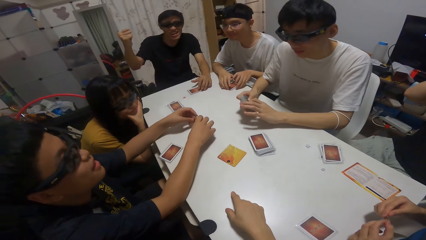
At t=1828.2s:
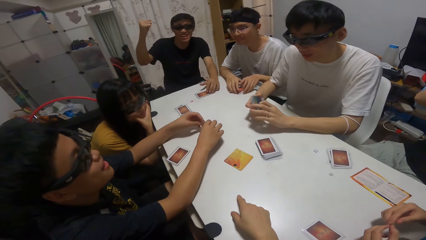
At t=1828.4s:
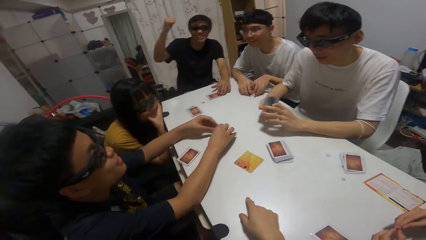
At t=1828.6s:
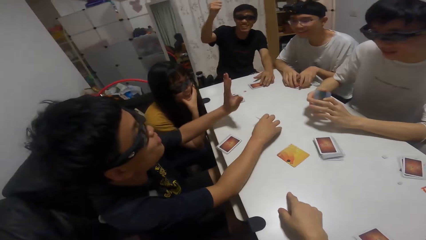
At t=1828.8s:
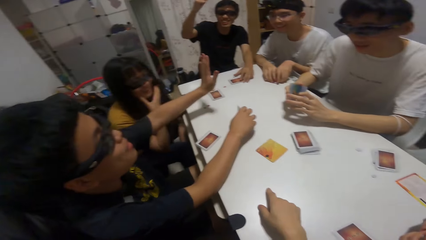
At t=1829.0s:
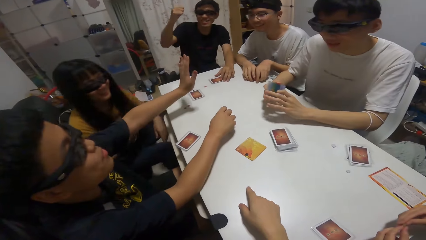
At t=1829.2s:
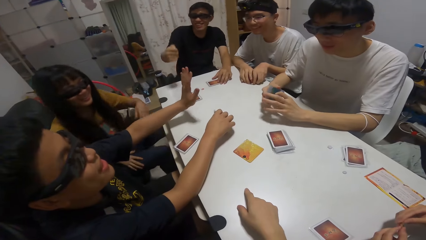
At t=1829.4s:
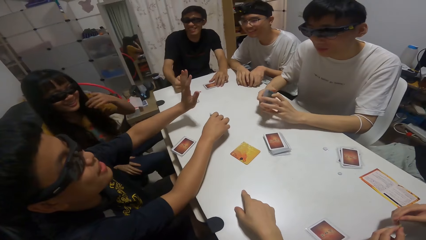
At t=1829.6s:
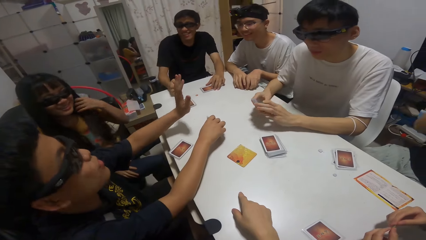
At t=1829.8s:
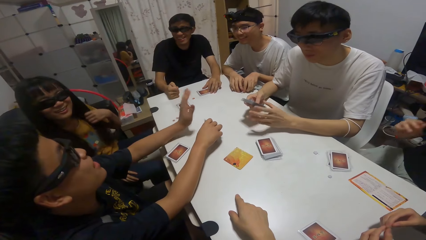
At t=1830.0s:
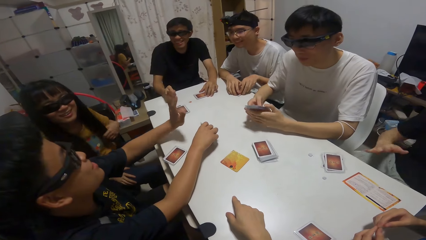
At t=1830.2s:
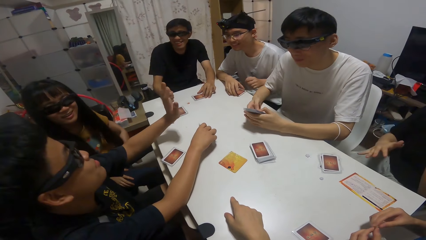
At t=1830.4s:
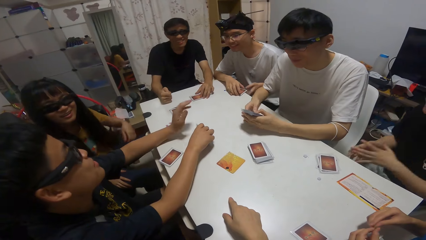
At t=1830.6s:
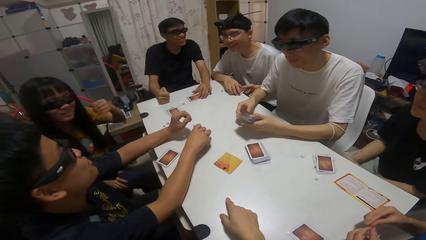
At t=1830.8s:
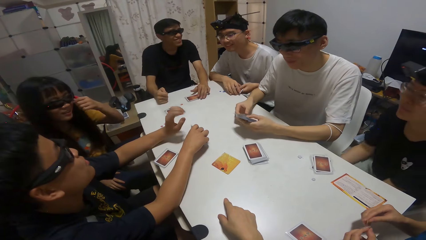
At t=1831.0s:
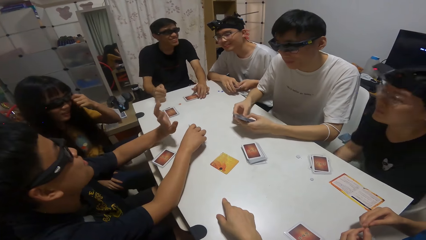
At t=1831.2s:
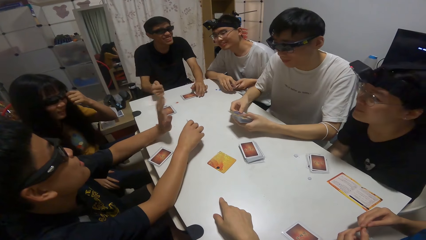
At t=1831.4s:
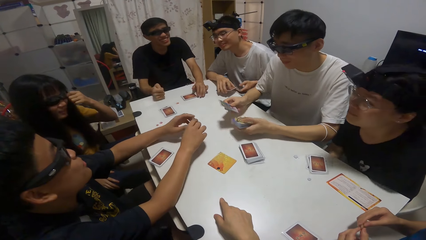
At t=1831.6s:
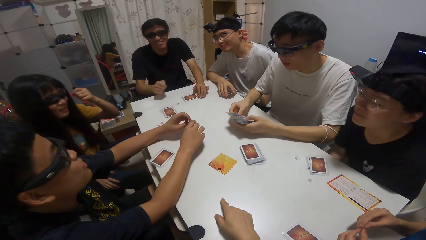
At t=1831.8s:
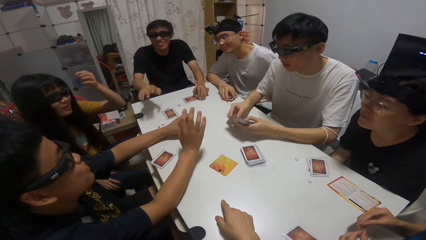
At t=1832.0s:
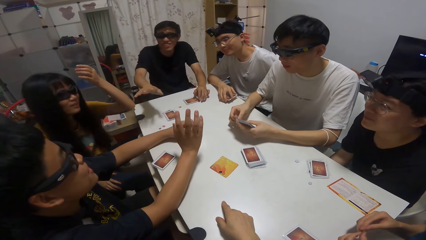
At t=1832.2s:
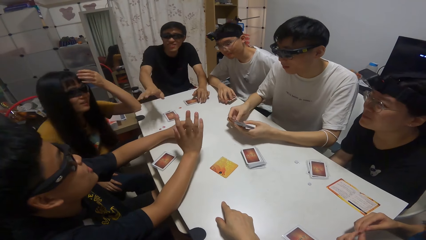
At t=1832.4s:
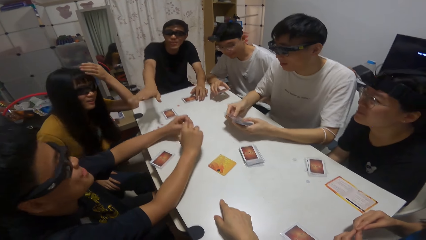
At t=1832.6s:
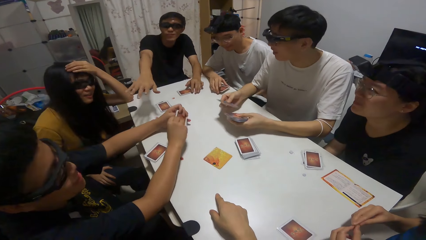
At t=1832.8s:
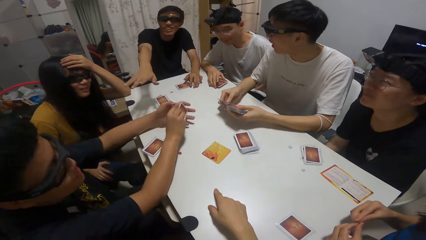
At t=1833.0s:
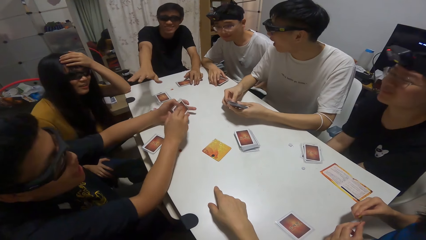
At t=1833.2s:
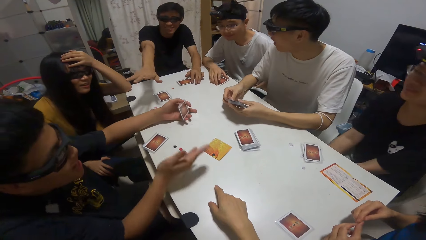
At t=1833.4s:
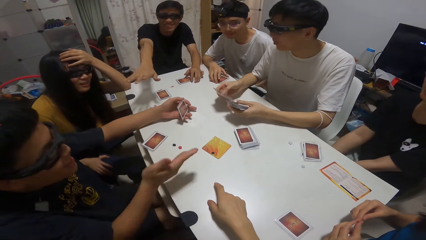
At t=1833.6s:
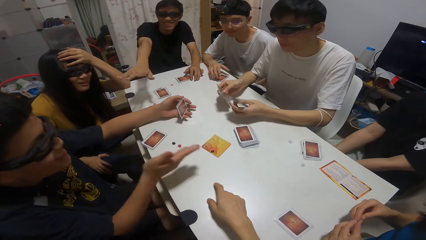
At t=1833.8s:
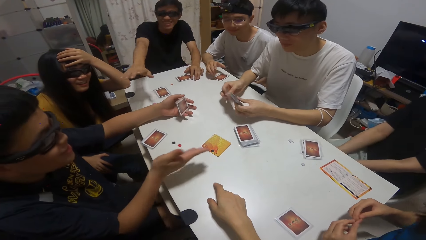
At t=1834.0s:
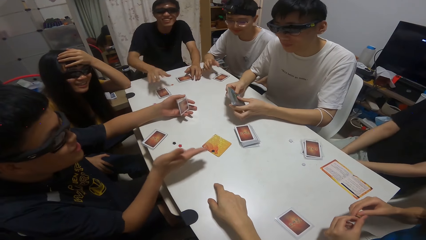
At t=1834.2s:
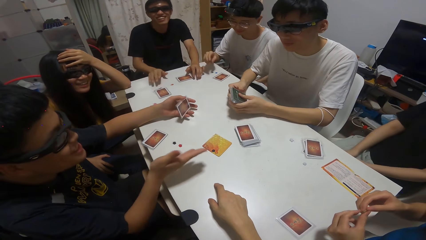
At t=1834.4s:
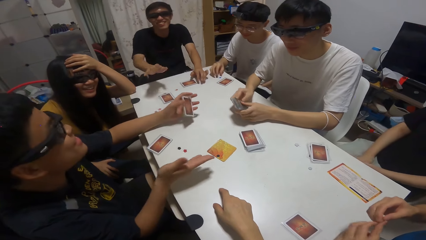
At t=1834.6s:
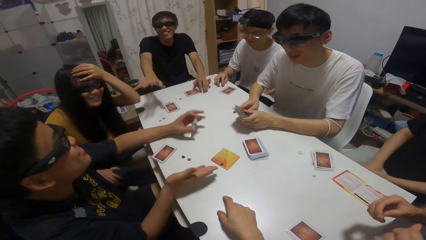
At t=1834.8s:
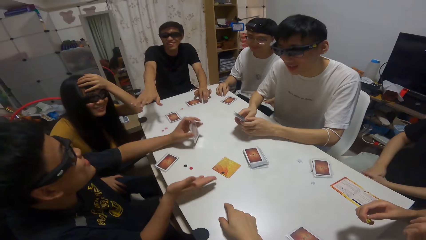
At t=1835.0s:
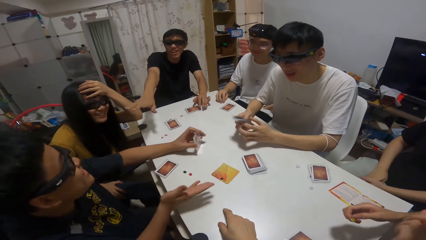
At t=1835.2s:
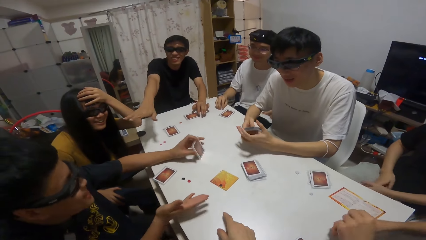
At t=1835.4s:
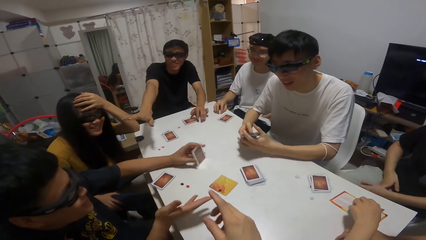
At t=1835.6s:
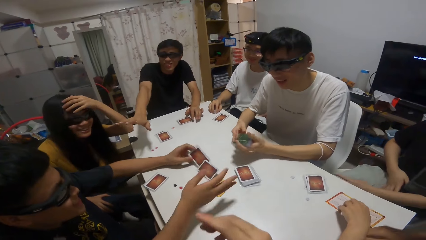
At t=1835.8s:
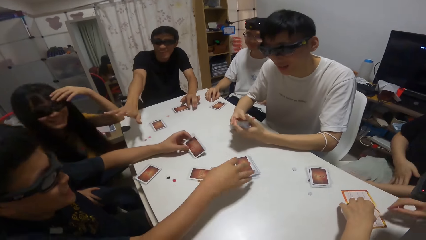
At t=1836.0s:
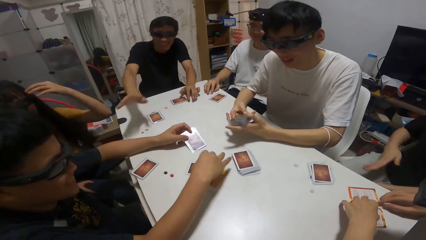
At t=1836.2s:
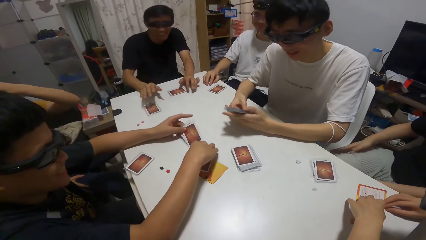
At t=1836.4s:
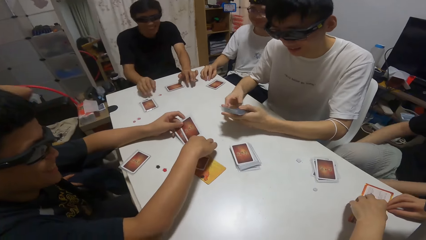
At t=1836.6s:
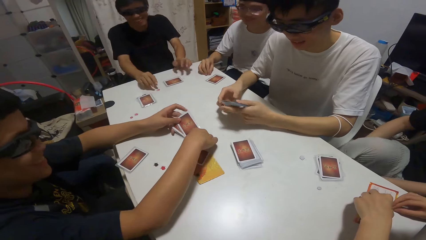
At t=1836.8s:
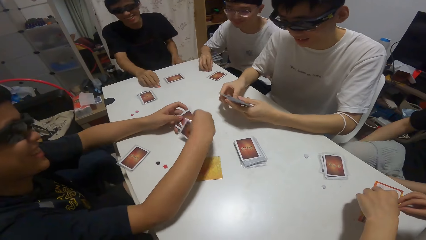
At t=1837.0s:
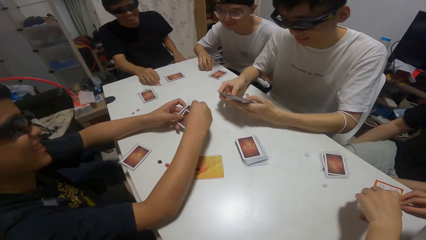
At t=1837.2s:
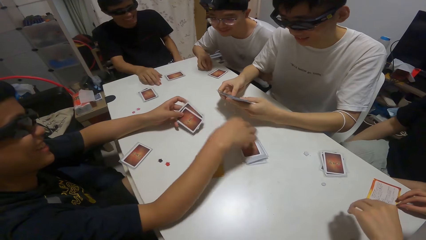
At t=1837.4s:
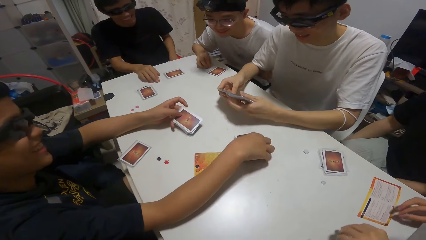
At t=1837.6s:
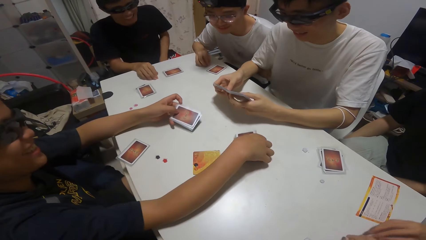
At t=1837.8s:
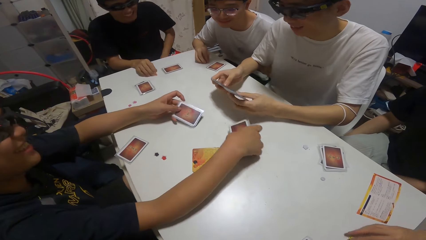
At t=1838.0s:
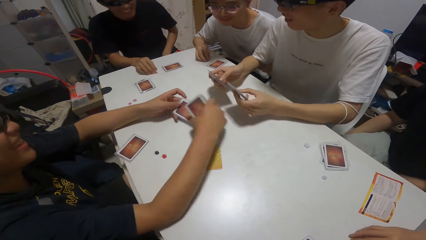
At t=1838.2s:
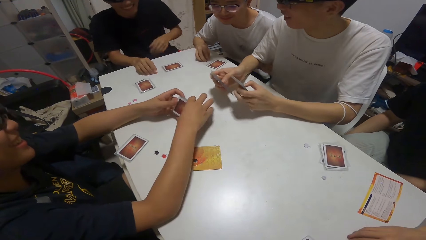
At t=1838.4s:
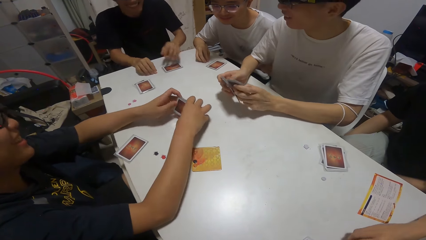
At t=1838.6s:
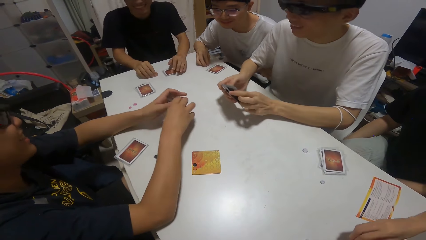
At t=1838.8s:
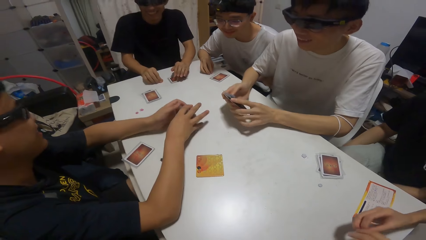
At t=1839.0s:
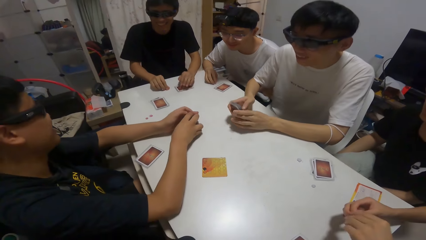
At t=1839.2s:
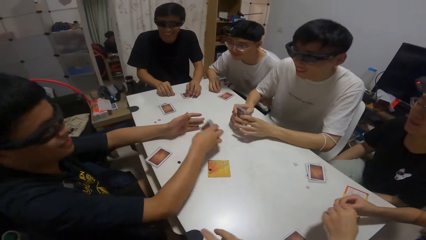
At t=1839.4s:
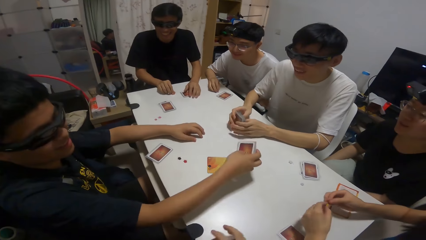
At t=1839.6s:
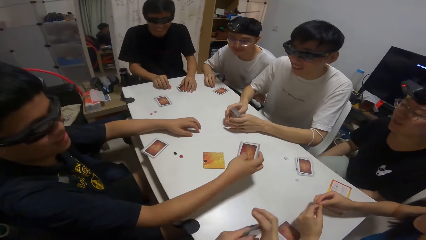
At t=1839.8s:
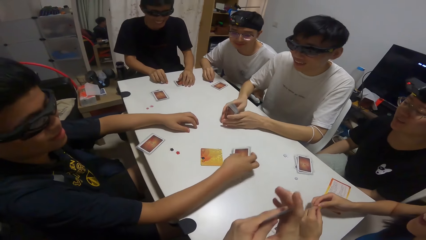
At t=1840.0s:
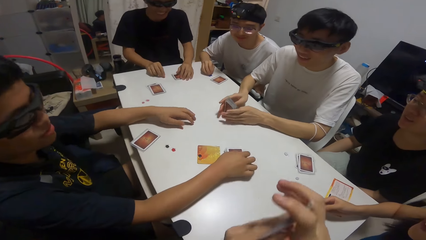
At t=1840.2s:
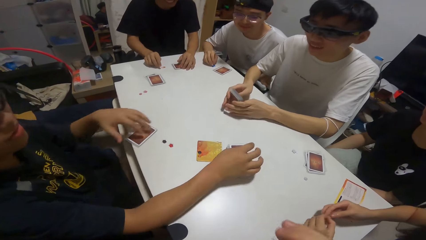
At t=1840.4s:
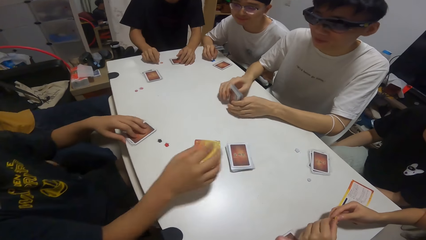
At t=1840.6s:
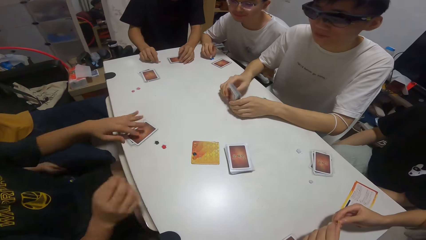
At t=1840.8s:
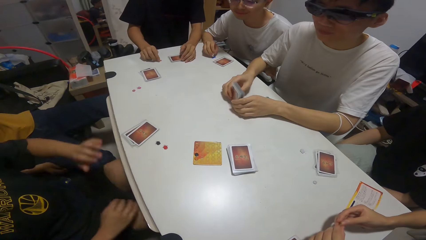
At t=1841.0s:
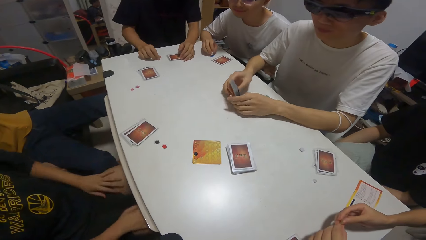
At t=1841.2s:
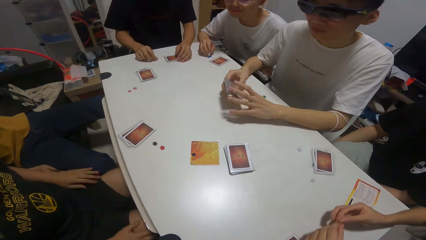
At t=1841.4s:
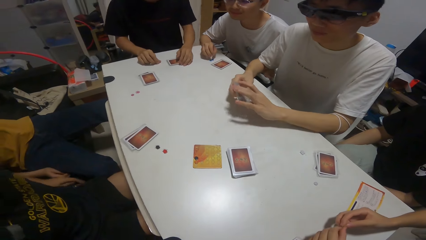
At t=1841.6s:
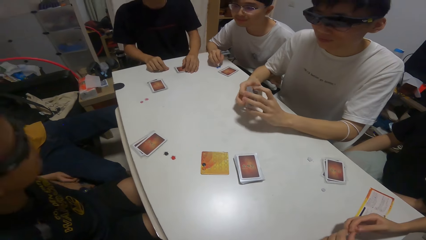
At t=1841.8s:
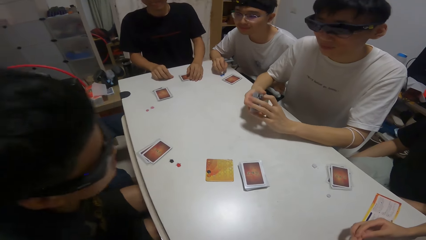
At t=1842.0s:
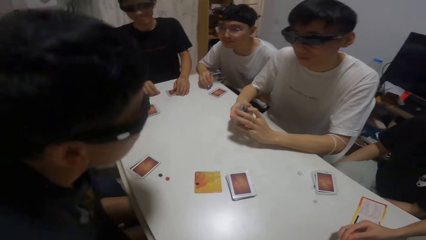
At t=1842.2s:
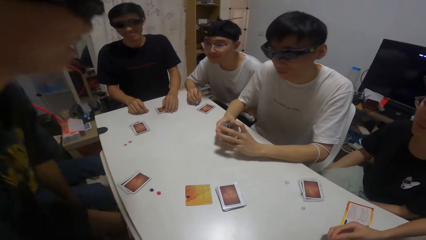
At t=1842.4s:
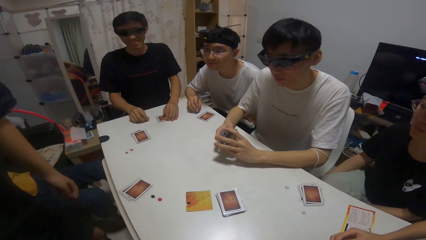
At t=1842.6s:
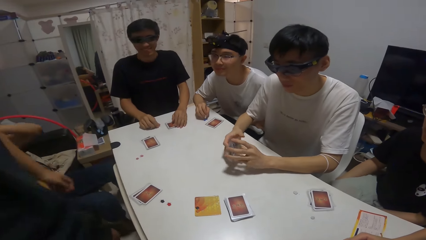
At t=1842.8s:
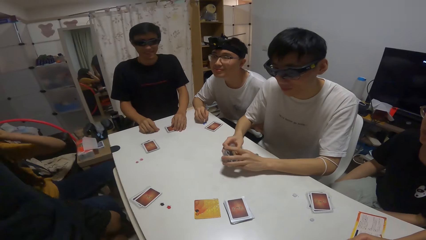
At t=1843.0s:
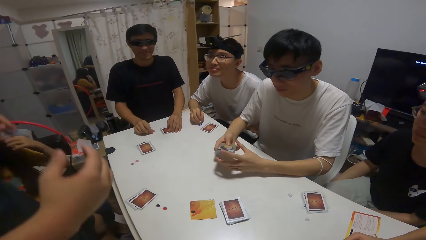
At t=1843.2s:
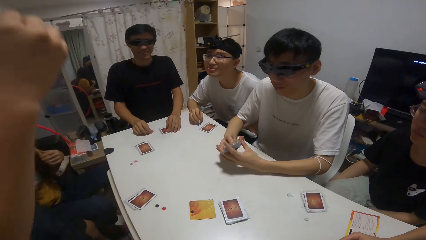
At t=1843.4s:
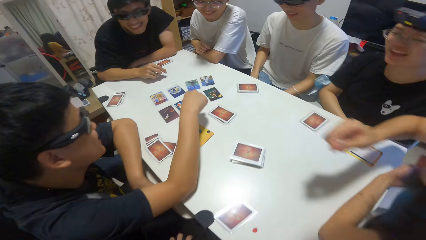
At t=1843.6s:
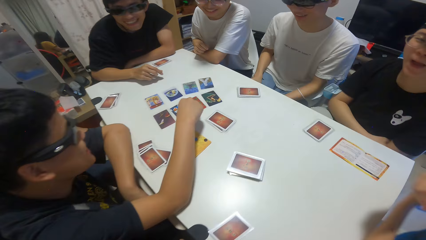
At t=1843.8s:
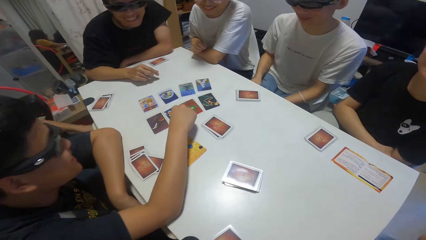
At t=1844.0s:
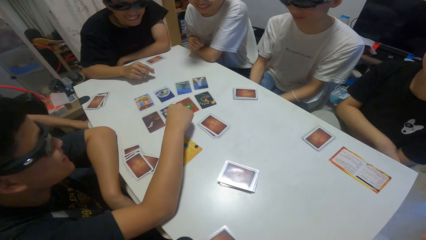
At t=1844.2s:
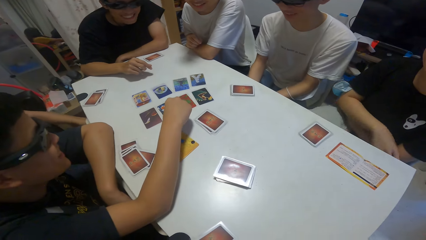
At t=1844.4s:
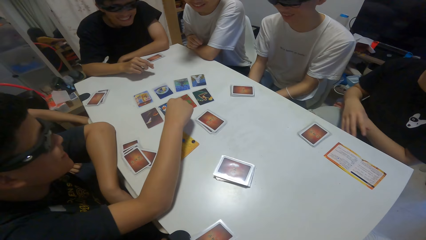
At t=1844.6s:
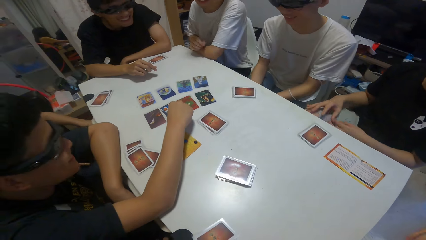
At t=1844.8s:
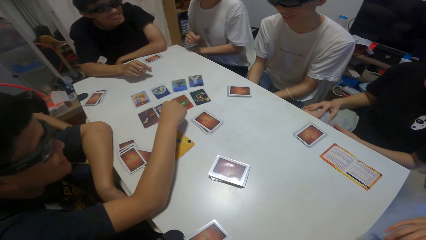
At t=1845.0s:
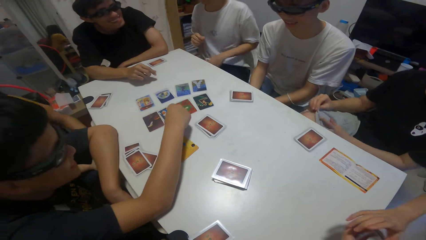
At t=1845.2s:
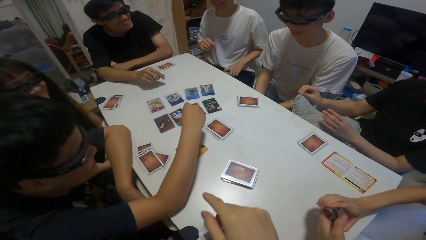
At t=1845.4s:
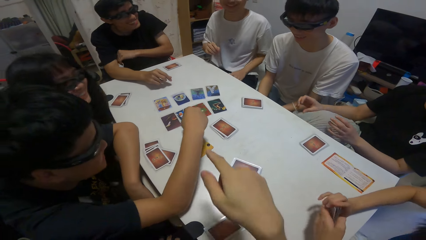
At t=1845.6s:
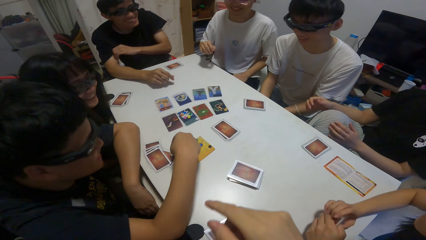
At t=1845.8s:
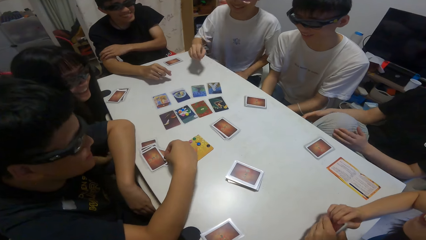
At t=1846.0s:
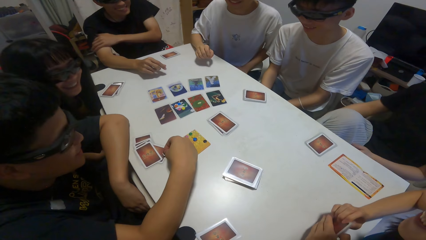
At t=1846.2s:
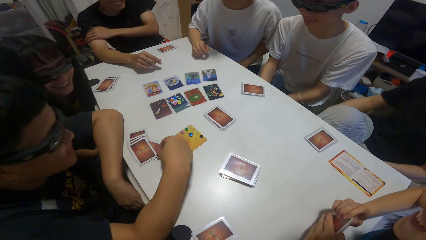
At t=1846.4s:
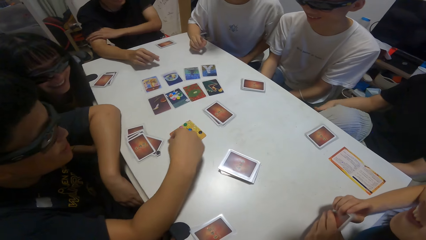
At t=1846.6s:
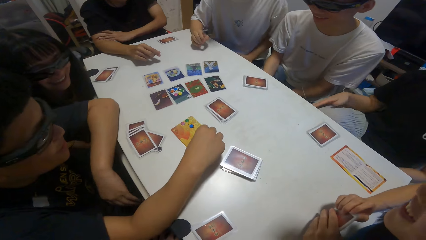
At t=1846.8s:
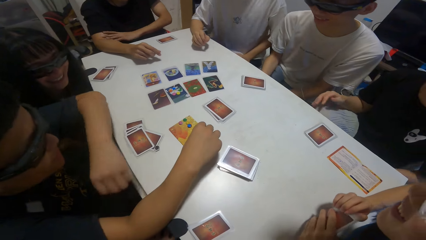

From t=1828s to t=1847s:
Someone moves a hand in the room. A person shuffles cards on the table. The boy hits some cards on the table. He picks up a card on the table with his right hand. He joins the cards in his right hand to the ones in his left. He drops the cards in his right hand on the table. Another person moves the cards on the table. The boy moves a sticker on the table.
